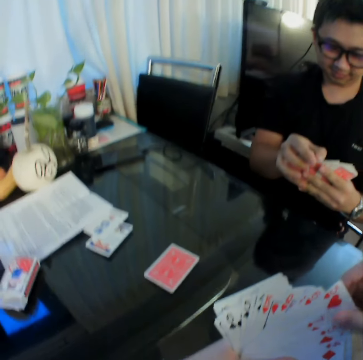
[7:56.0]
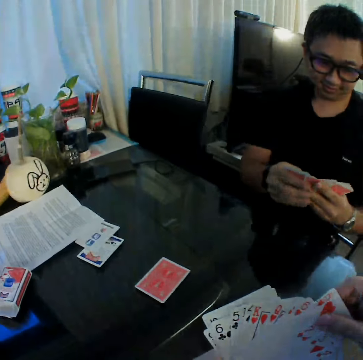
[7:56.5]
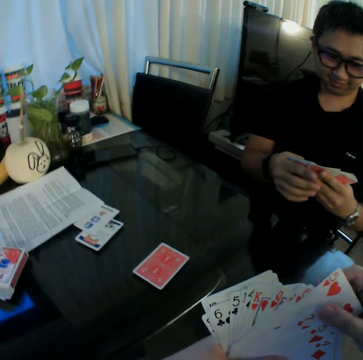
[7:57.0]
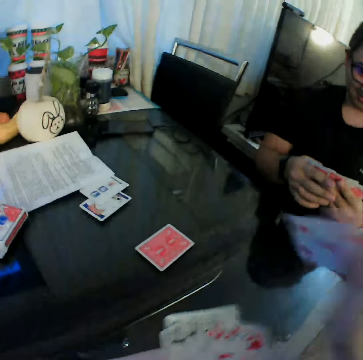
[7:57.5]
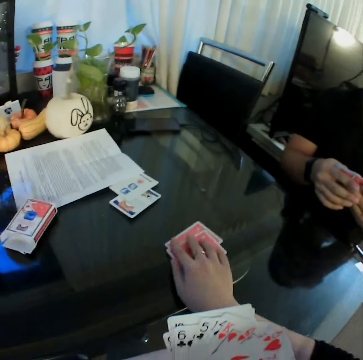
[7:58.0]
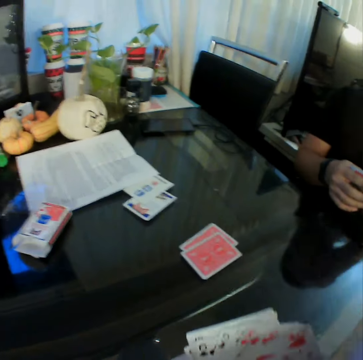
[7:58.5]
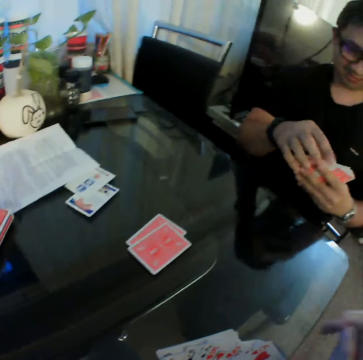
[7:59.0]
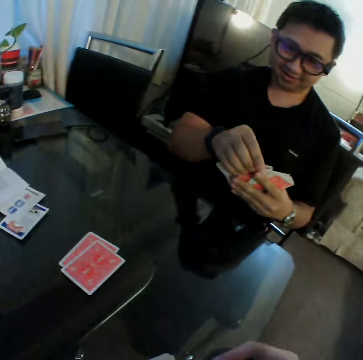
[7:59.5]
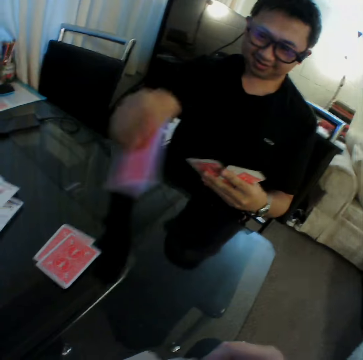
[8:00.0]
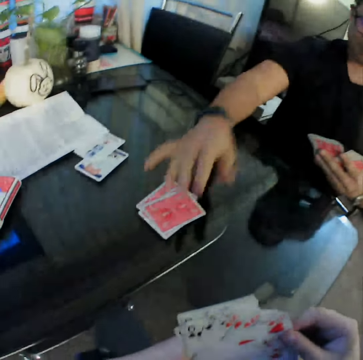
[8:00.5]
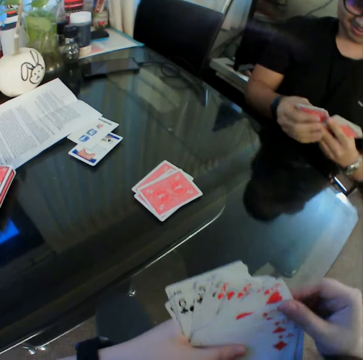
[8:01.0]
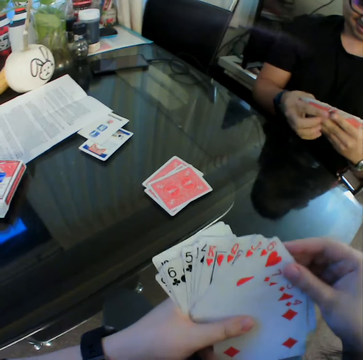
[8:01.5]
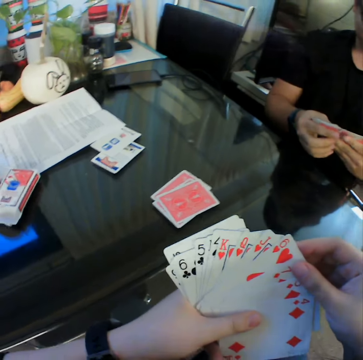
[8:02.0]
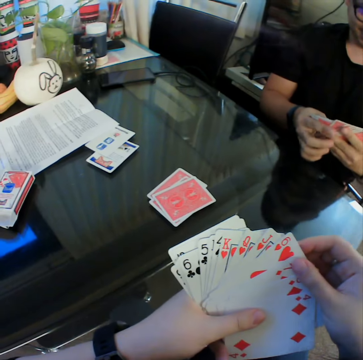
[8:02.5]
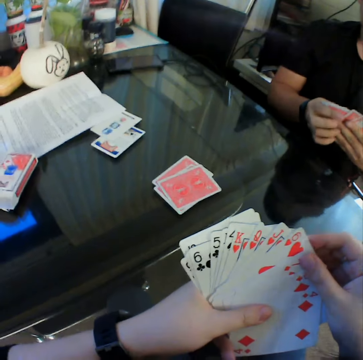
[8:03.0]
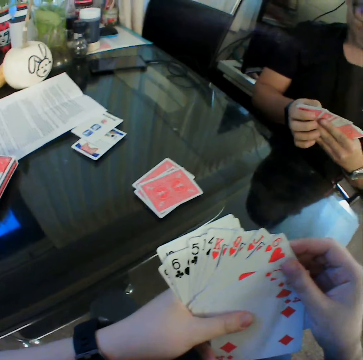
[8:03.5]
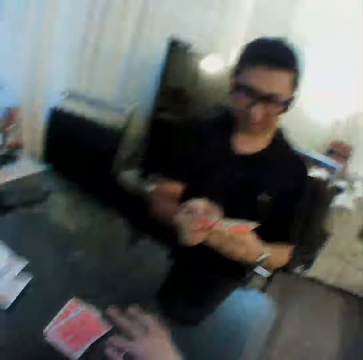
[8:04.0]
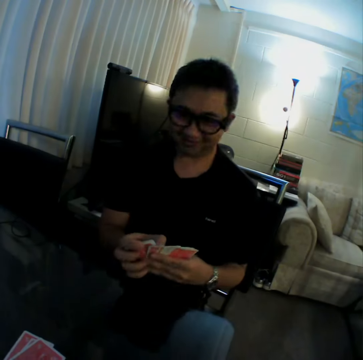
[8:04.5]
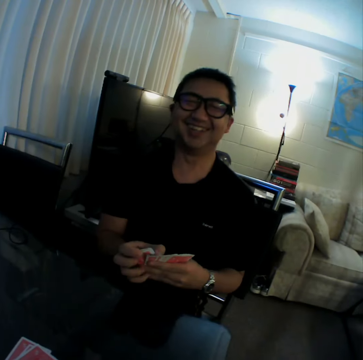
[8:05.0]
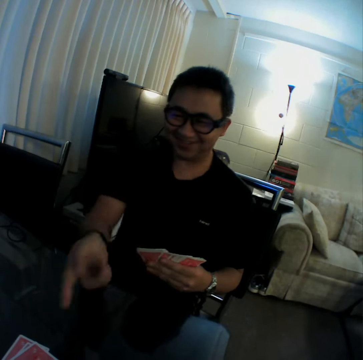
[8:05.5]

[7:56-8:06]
The camera wearer touches the playing cards. He pulls a playing card from the left hand, drops the card on the table with his right hand, and lets go of the playing cards. He converses with a man. The man drops a card on the other cards on the table with his right hand. The camera wearer looks at the playing cards. He picks a card on the table with his left hand. Another man converses with the camera wearer.

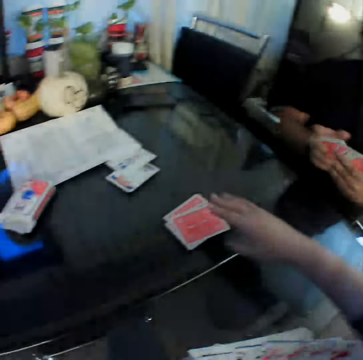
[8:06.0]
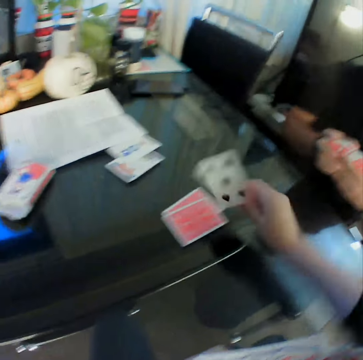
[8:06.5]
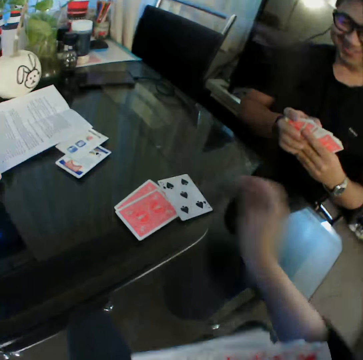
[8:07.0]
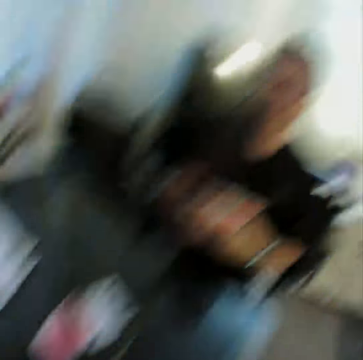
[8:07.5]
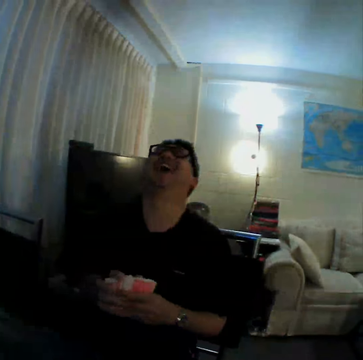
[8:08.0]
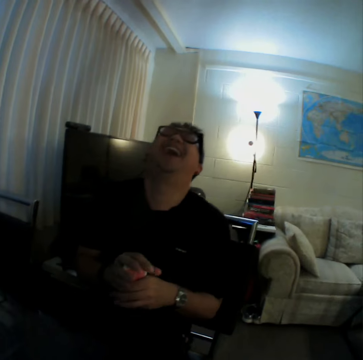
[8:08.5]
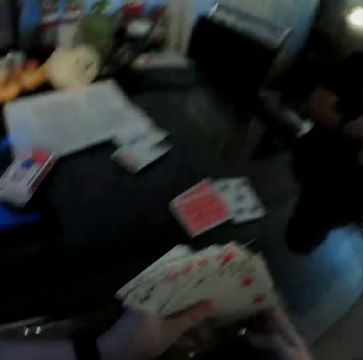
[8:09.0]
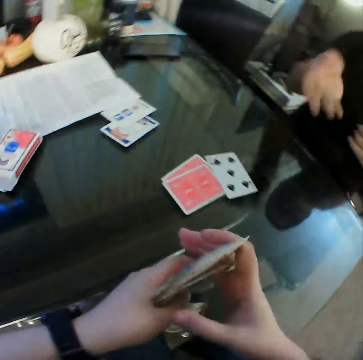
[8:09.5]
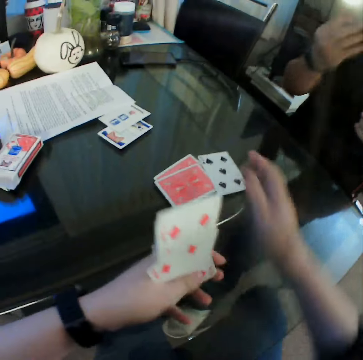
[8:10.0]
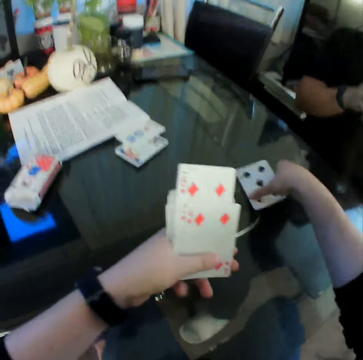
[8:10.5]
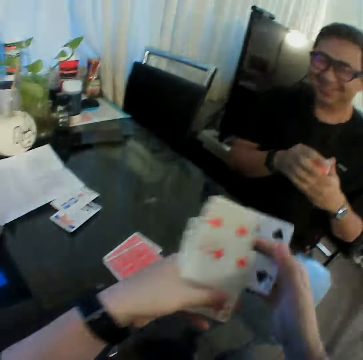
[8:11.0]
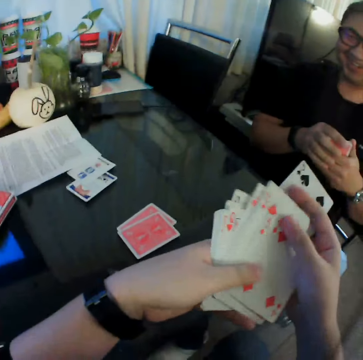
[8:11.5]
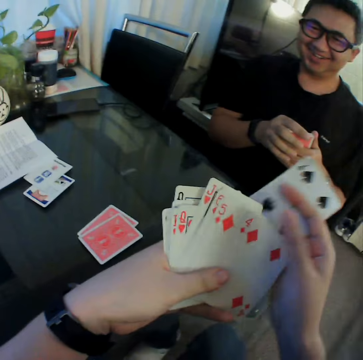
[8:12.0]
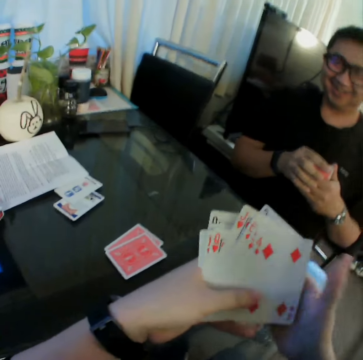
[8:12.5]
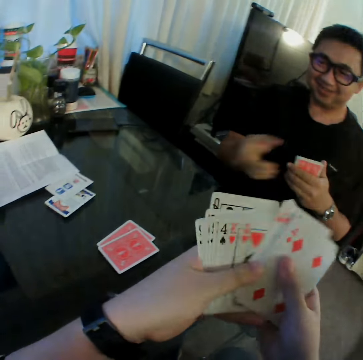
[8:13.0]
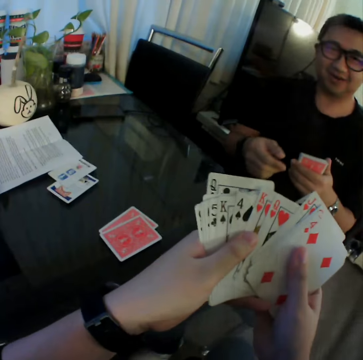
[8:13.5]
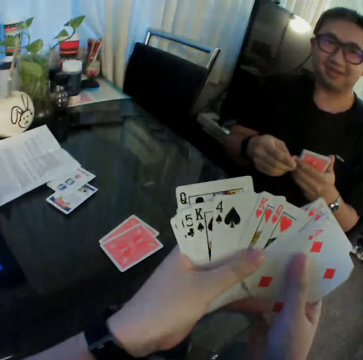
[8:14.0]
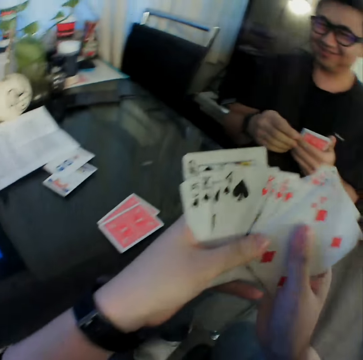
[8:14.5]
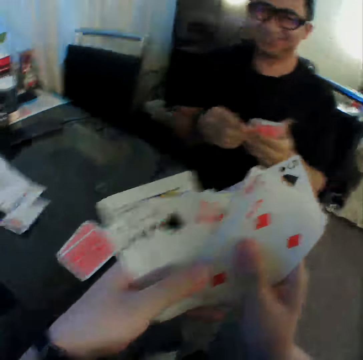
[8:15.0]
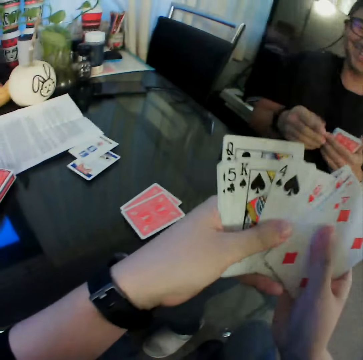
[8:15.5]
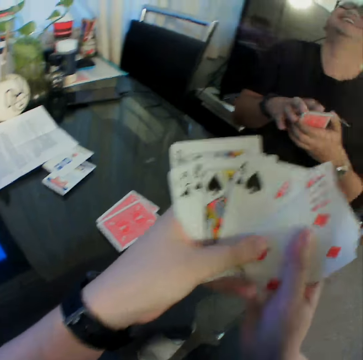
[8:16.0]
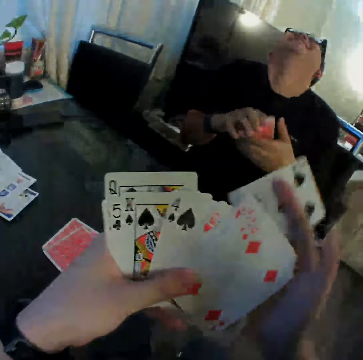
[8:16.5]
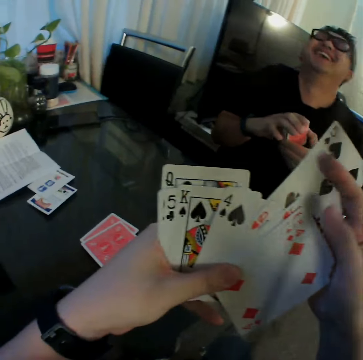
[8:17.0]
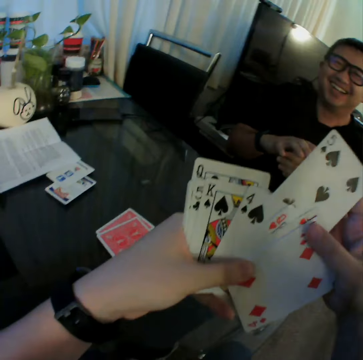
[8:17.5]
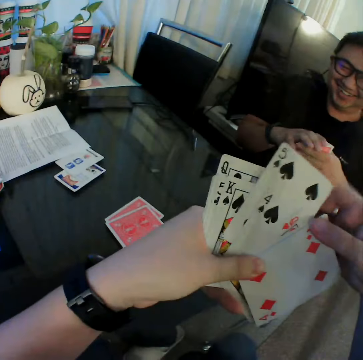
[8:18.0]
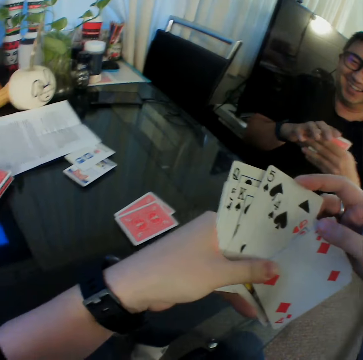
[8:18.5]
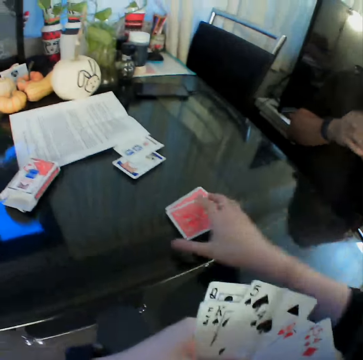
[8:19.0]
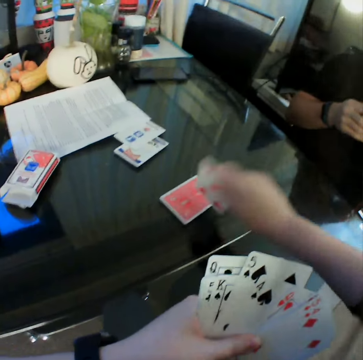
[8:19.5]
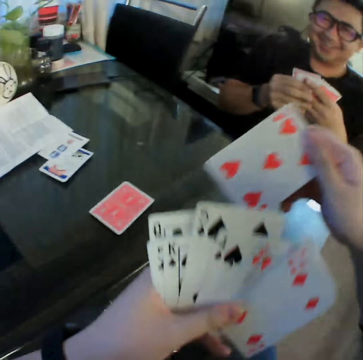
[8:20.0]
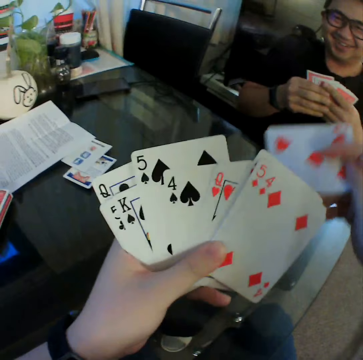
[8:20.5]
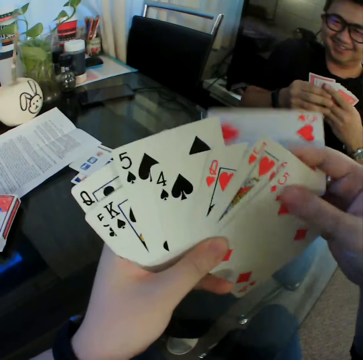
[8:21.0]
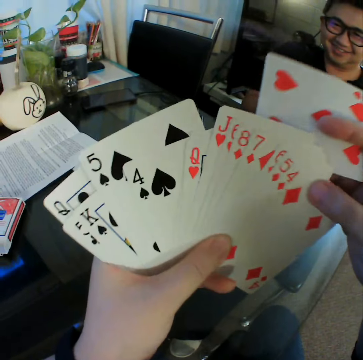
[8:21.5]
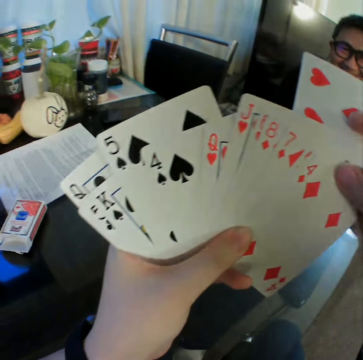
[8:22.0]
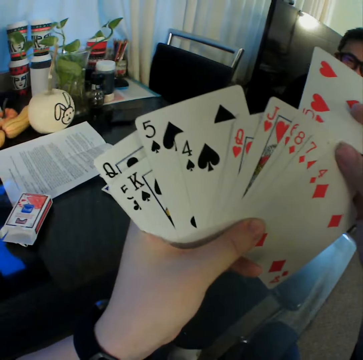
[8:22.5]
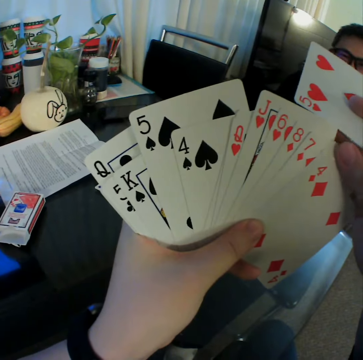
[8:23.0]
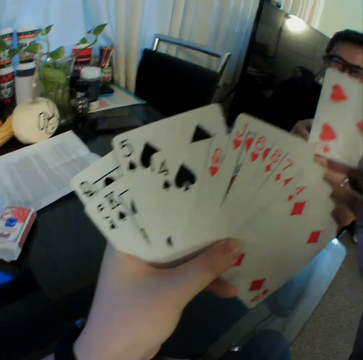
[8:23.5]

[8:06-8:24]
The man points with his left hand. The camera wearer lifts the right hand. He unveils a card on the table with his right hand. He picks a playing card from the table, turns the playing card, puts the playing card on the table, and removes the playing card from the table. The man converses with the camera wearer. The camera wearer gathers the cards in both hands. He touches the playing cards. He lifts the right hand. He picks a card on the table with his right hand. He holds the playing cards. He shuffles the cards in both hands. He touches the playing cards. He pulls a playing card from the left hand. He puts the playing card in the middle of others on the left hand. He lifts the left hand. He picks a card on the table with his right hand. He turns the playing card. He lifts the playing cards. He moves the playing cards. He shuffles the cards in both hands. He looks at the playing cards.

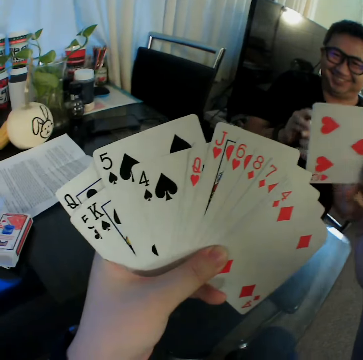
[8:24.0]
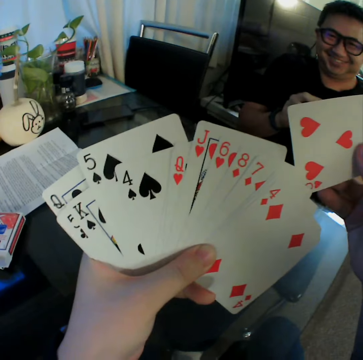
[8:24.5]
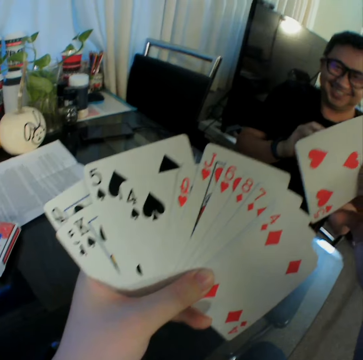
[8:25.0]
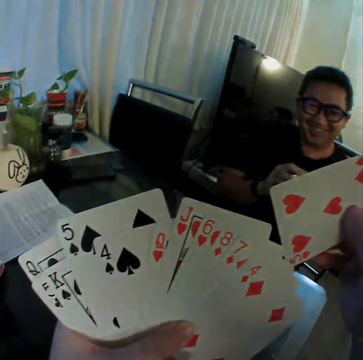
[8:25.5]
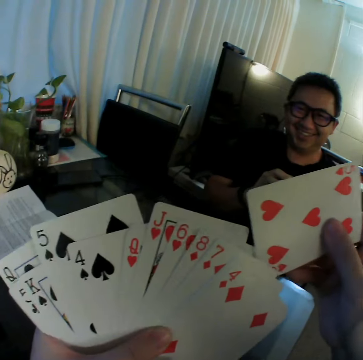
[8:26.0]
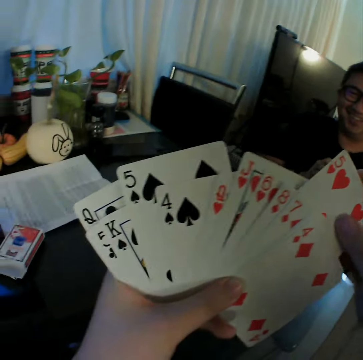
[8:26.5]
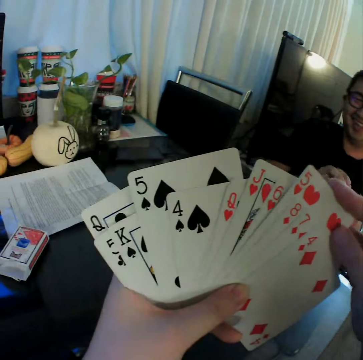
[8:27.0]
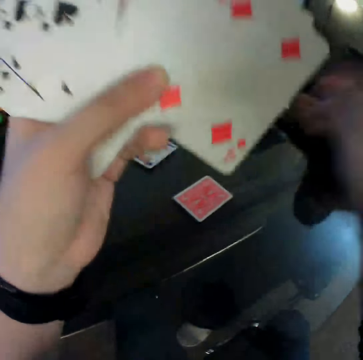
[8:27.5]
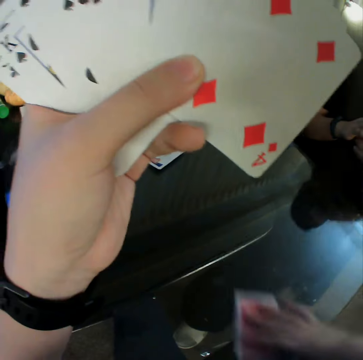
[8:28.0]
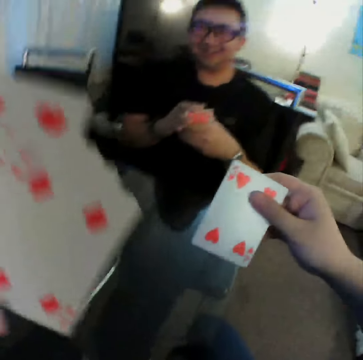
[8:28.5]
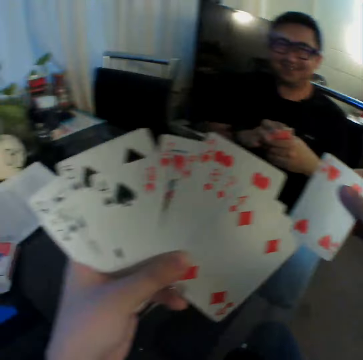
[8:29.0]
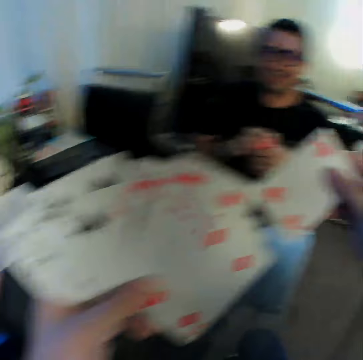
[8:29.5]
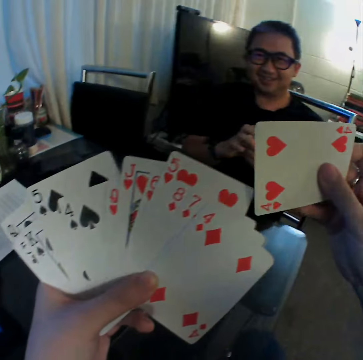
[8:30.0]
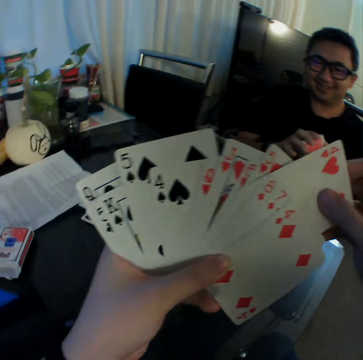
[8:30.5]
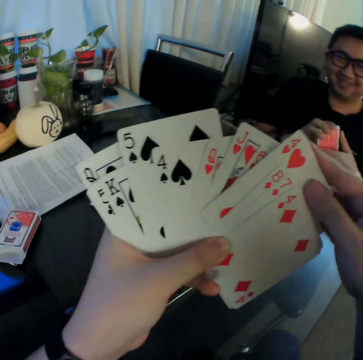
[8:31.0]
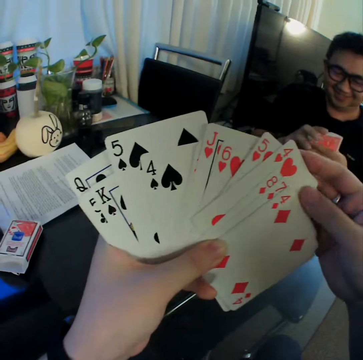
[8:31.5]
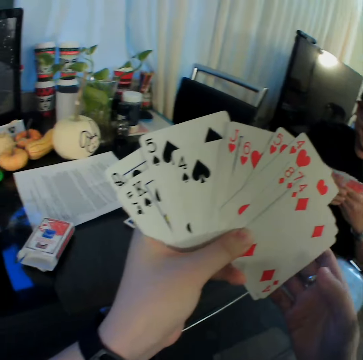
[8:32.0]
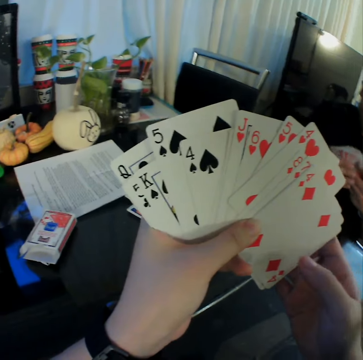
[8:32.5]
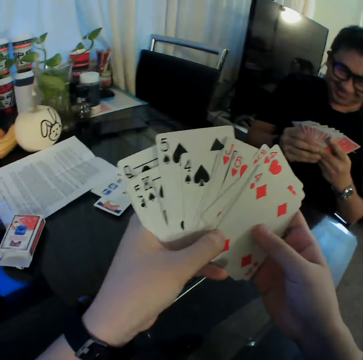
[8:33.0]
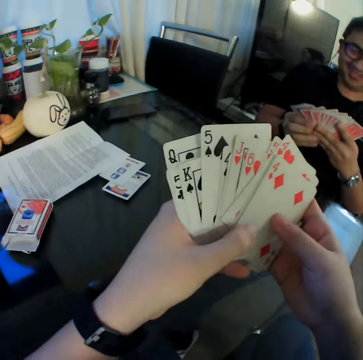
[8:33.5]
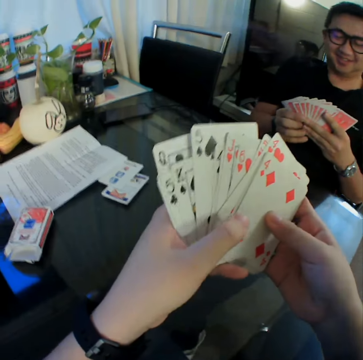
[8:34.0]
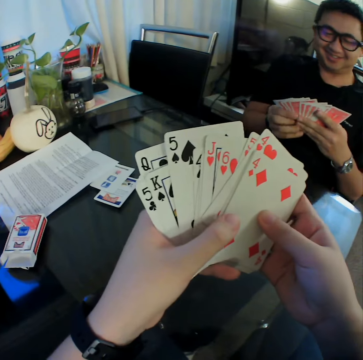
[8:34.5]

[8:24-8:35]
The camera wearer puts the playing card in the middle of others on the left hand. He lifts the playing cards. He picks a card on the table with his right hand. He turns the playing card. He lifts the playing card. He looks at the playing cards. He puts the playing card in the middle of others on the left hand. He shuffles the cards in both hands. A man spreads out the cards in both hands. The camera wearer holds the playing cards. He looks at the playing cards. He moves the playing cards.
